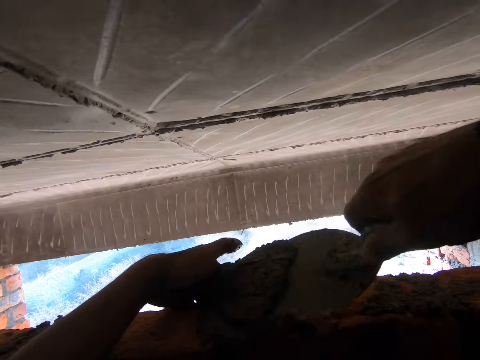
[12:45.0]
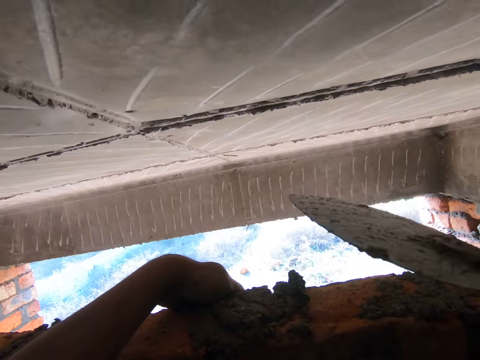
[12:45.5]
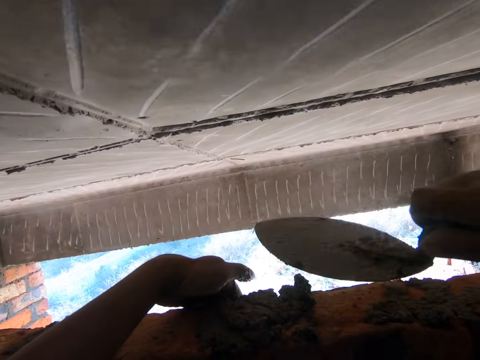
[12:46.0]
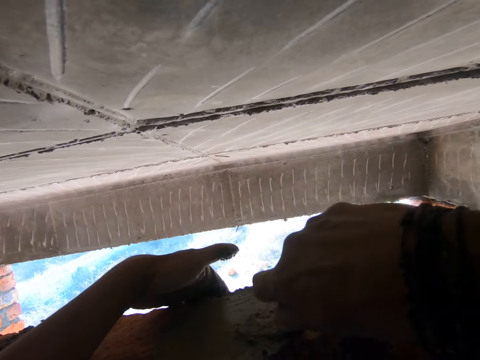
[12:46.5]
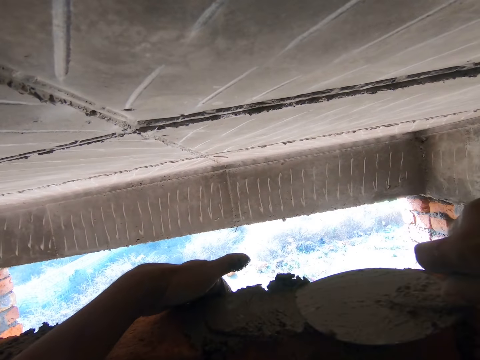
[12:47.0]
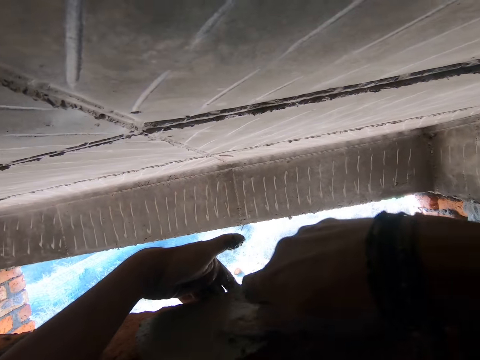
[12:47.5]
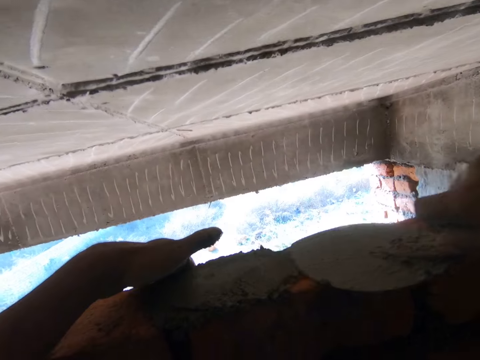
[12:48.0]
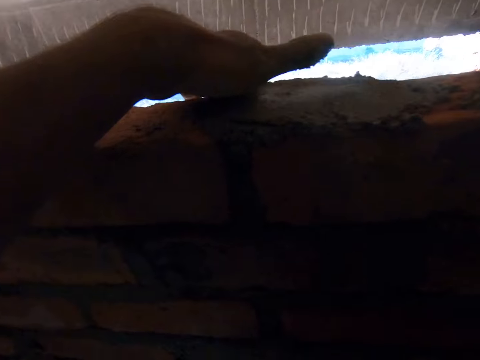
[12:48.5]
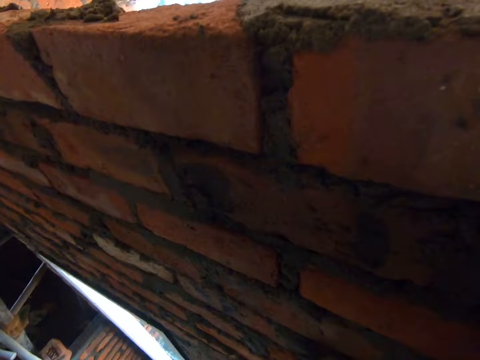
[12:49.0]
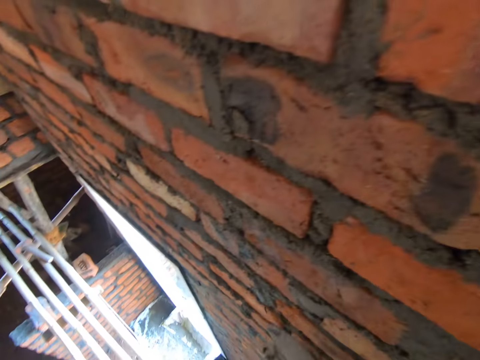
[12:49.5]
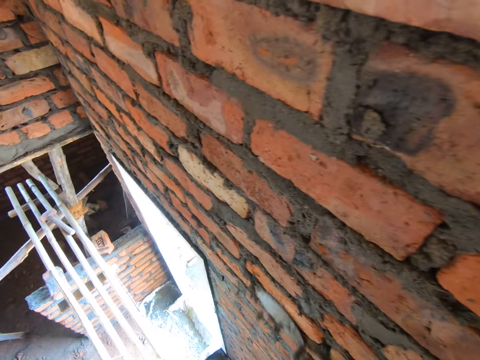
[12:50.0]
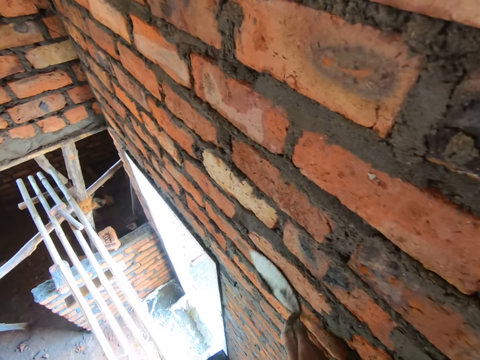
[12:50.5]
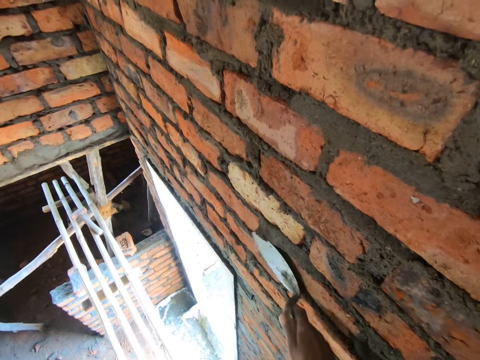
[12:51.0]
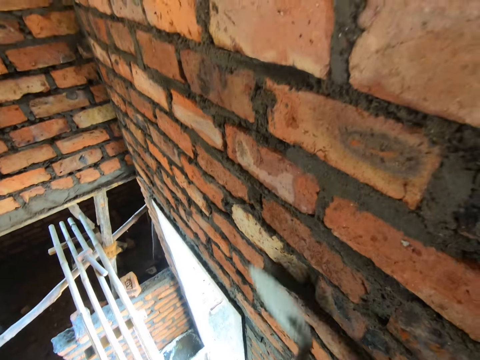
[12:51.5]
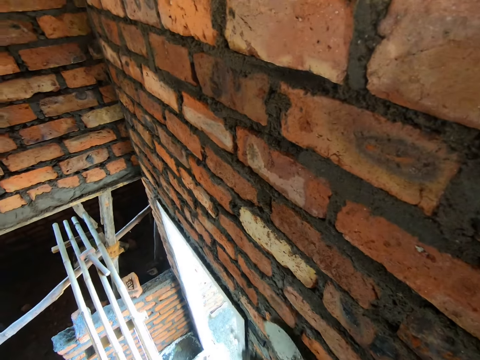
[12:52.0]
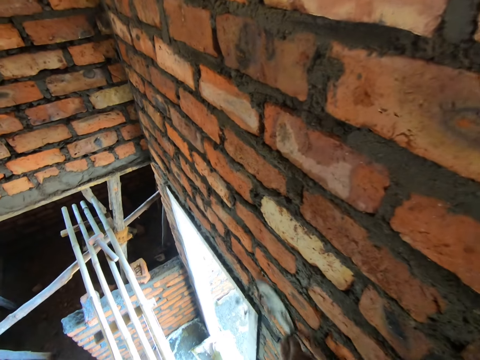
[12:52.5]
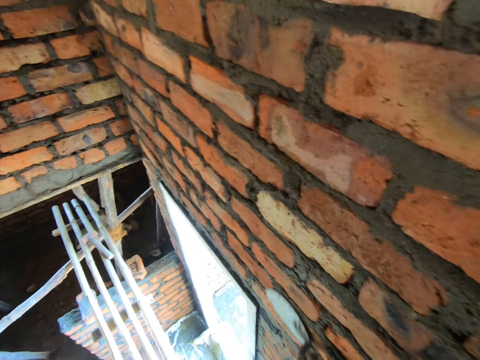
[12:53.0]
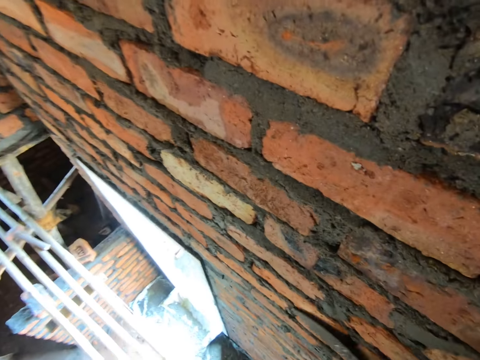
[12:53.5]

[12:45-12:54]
The camera wearer fixes the concrete mixer between the building bricks with the trowel. A man communicates to the camera wearer. The camera wearer clears the concrete mixer on the wall.

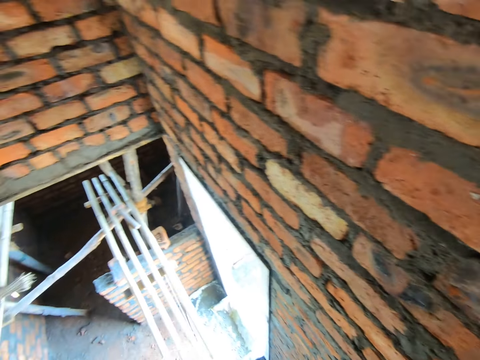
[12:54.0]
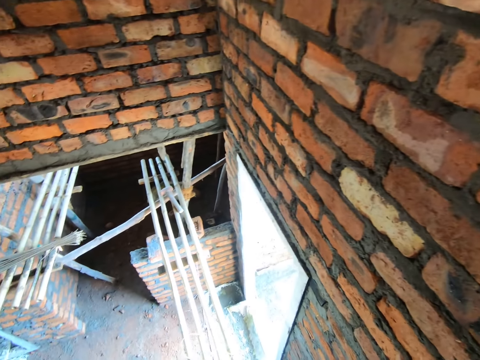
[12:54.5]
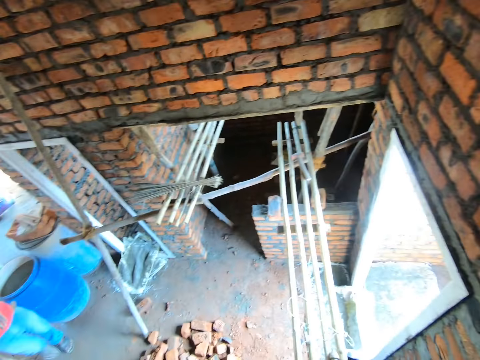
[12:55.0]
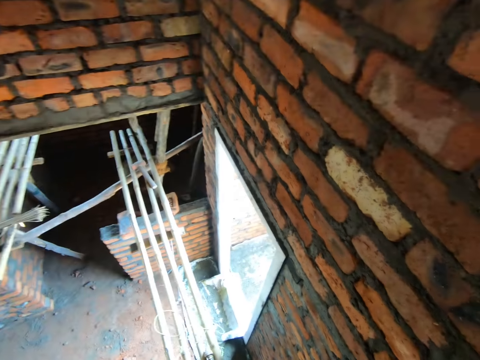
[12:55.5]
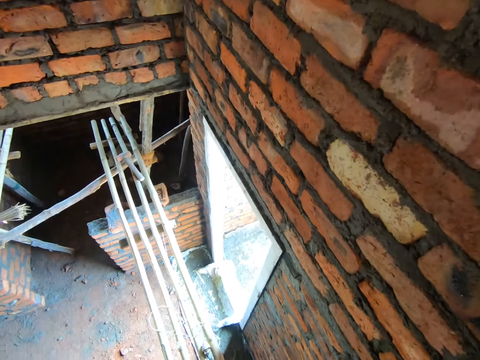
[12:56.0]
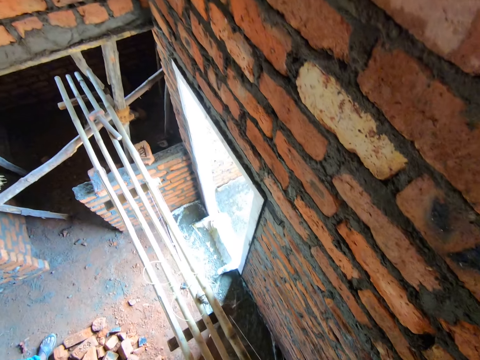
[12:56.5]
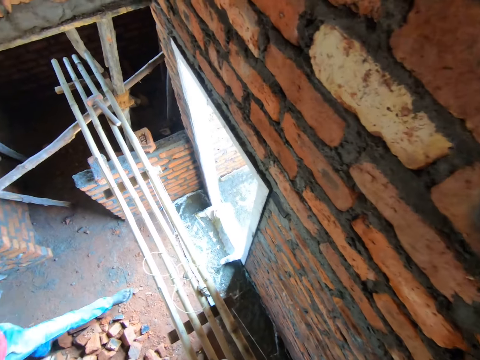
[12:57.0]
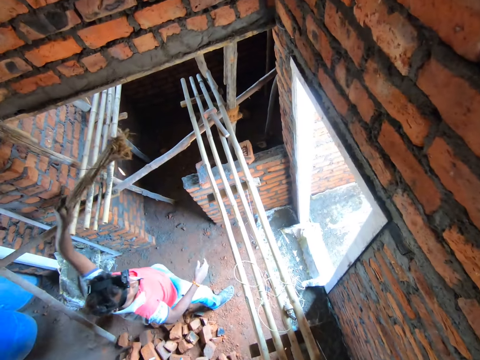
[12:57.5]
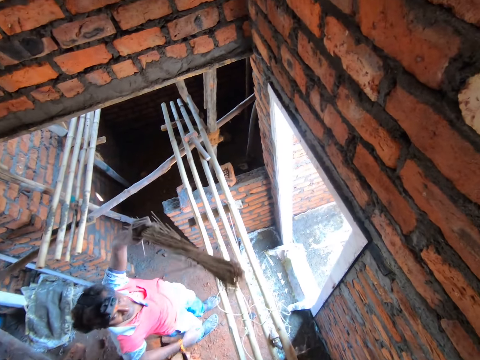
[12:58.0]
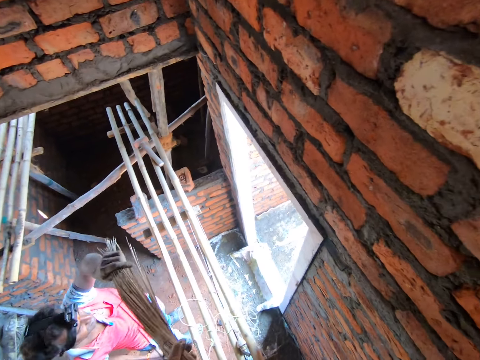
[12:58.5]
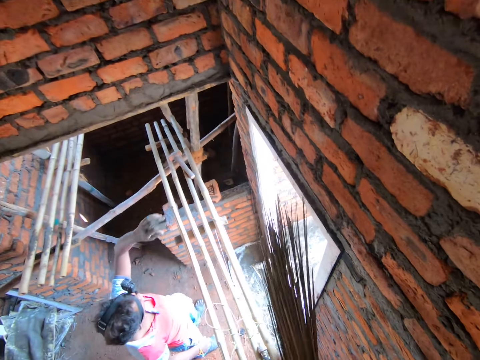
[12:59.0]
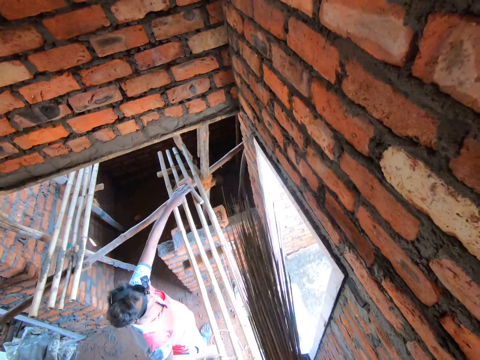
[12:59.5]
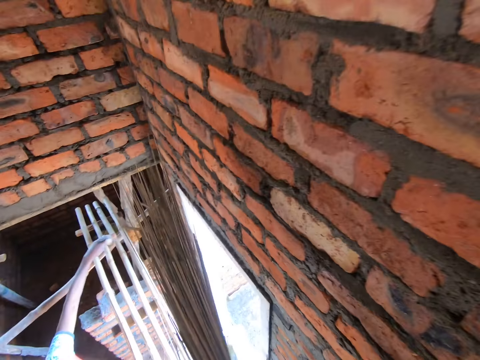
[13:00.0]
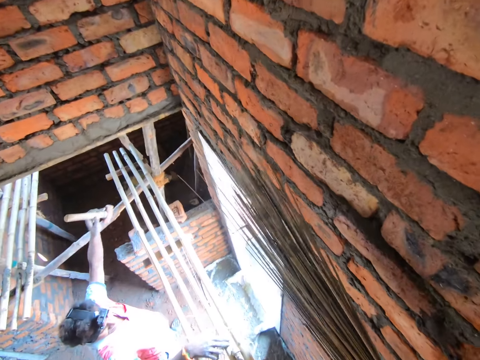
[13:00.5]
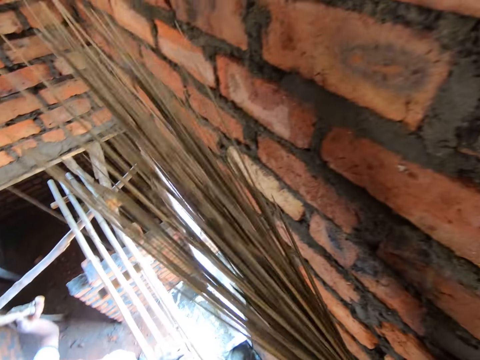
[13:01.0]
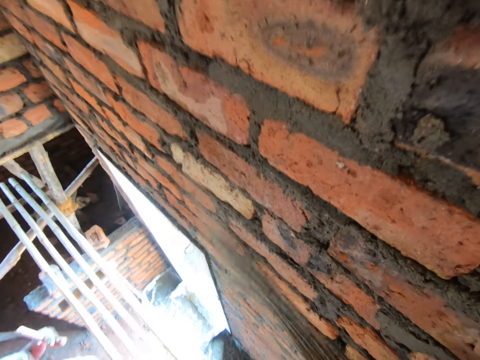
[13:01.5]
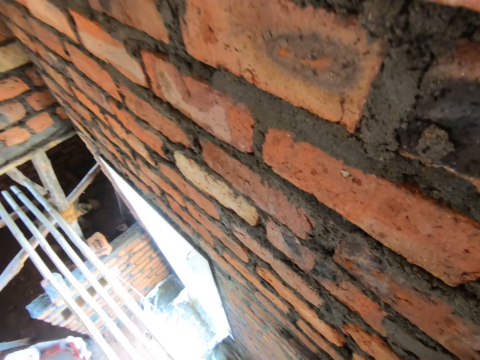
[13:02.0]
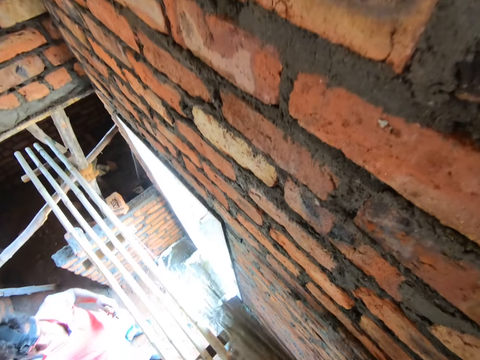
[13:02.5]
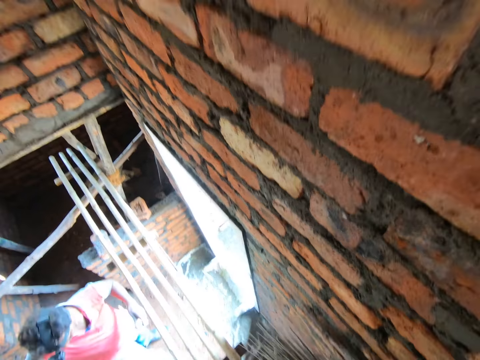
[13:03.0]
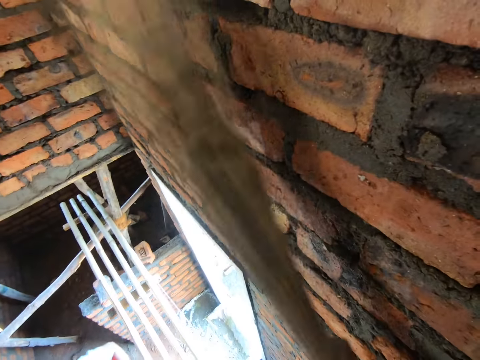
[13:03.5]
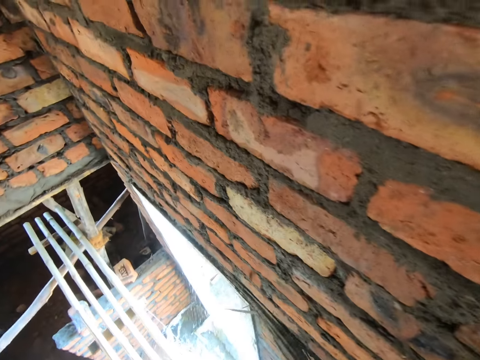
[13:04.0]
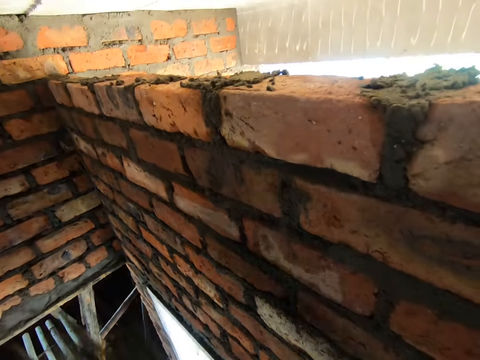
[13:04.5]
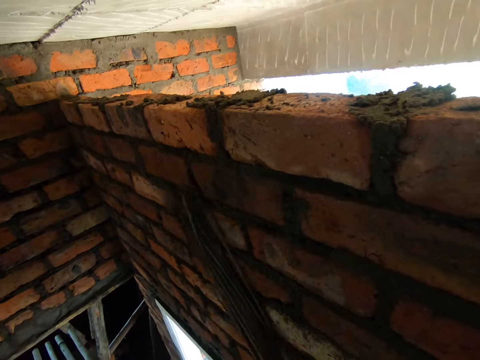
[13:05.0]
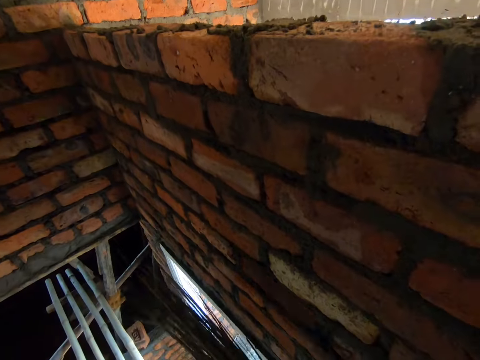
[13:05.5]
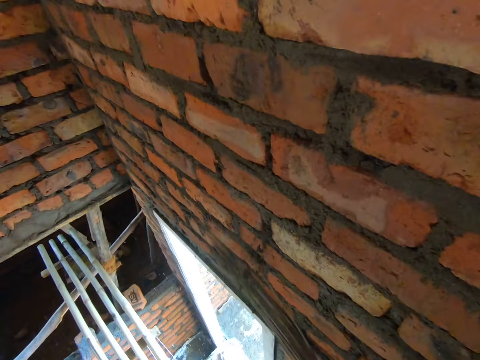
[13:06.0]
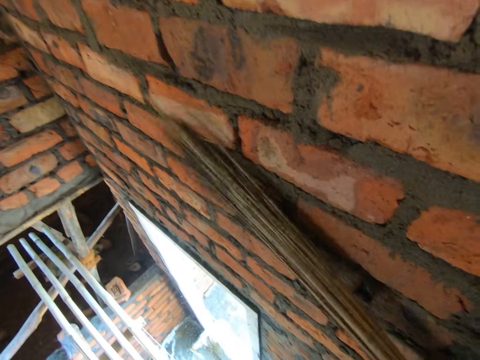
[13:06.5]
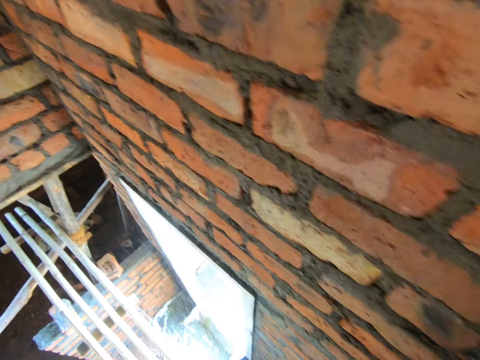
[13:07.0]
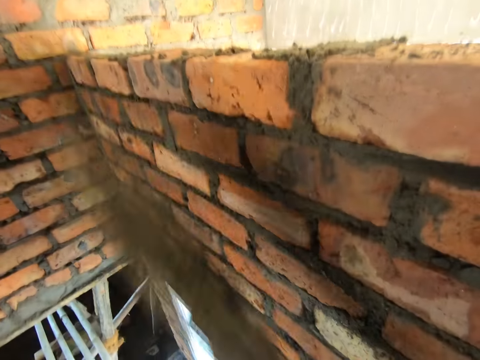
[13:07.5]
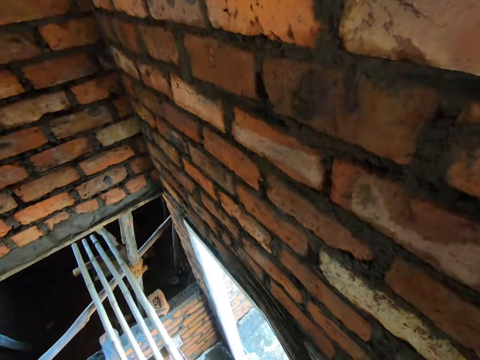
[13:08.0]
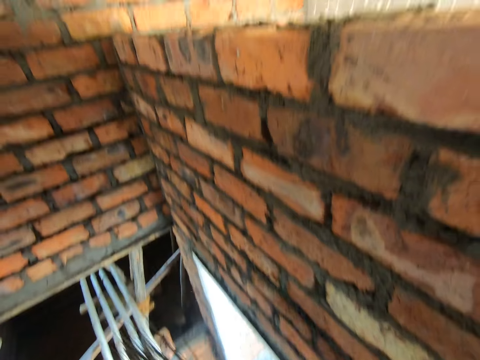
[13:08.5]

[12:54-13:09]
The camera wearer looks around. A man gives the camera wearer a broom. The man picks up a hammer. The camera wearer cleans the wall. They wipe the cement with the broom.

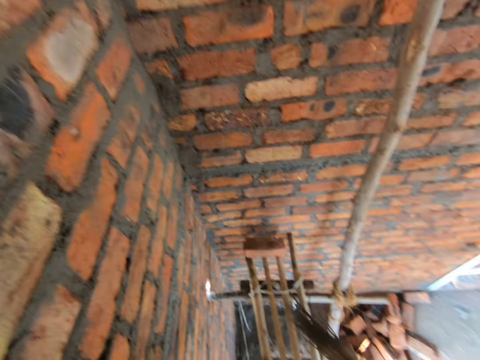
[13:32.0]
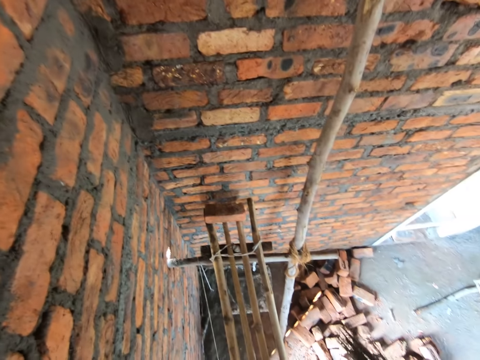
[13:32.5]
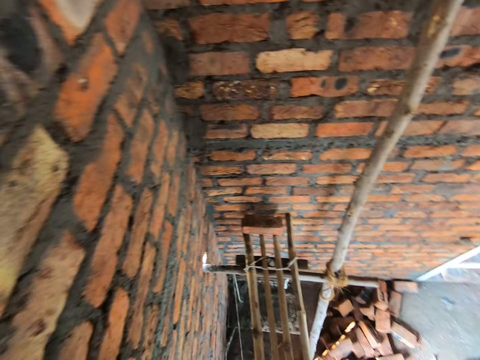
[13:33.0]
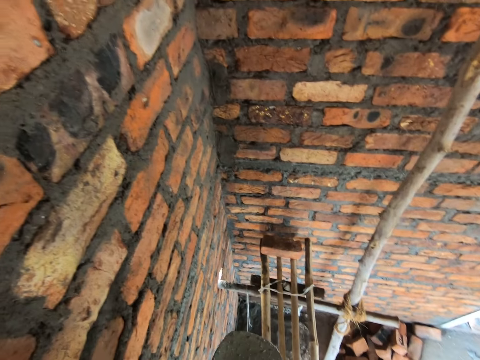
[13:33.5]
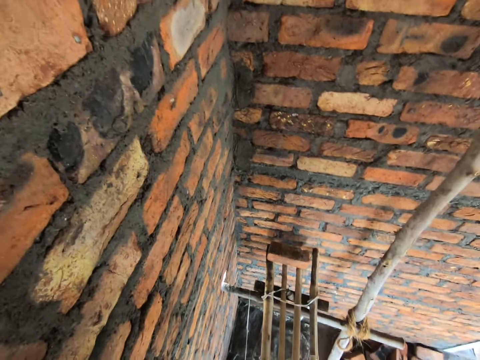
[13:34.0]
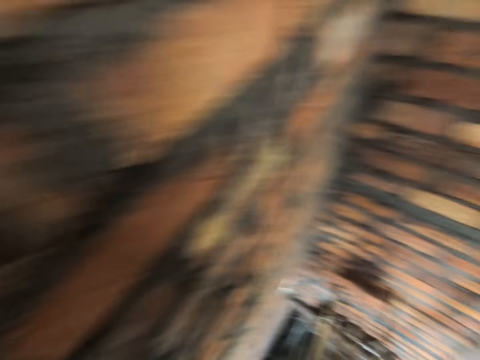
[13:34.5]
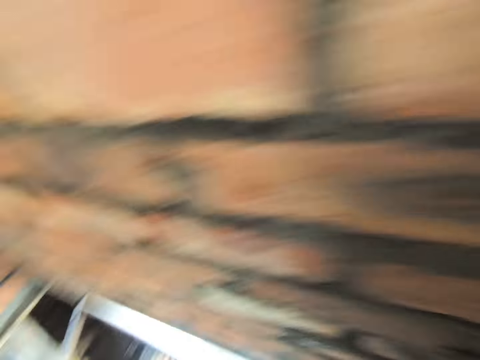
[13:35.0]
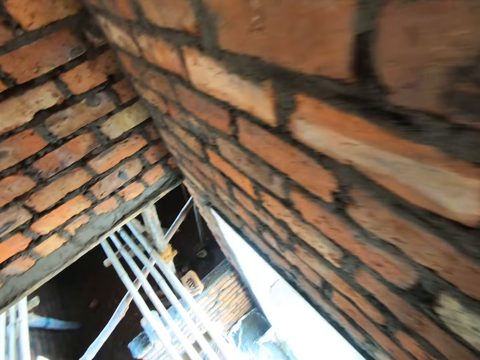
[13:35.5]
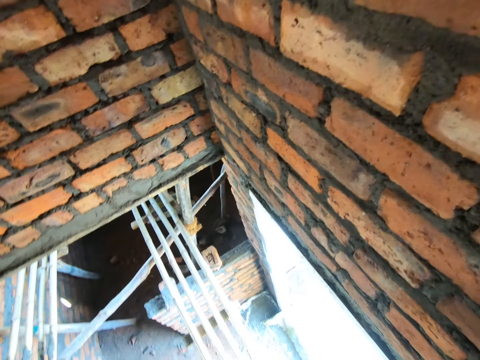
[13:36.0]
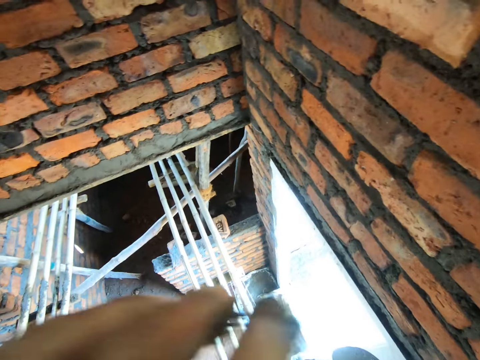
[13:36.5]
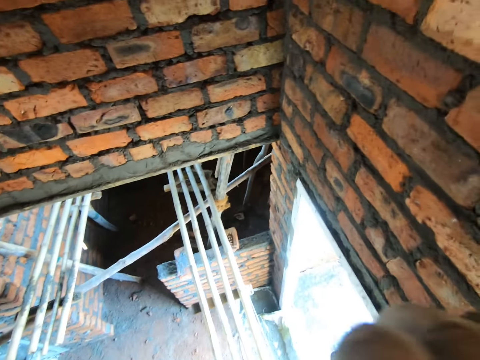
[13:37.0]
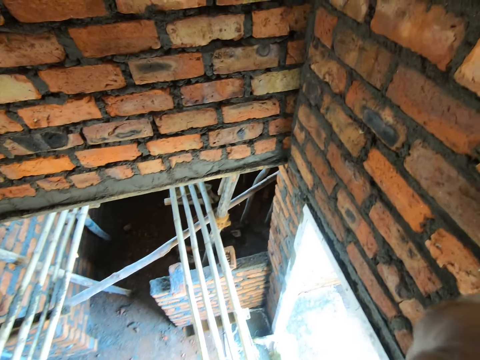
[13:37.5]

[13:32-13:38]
The camera wearer drops the broom. They touch the body.
